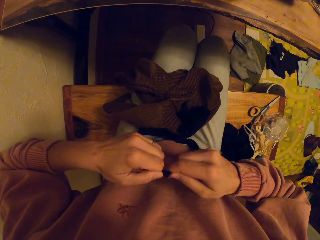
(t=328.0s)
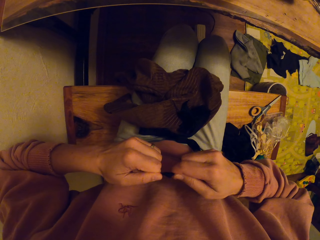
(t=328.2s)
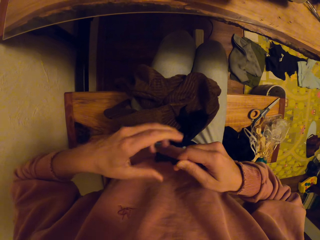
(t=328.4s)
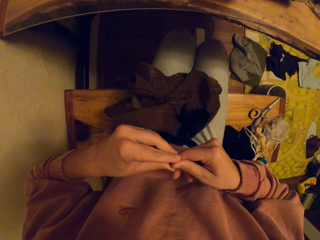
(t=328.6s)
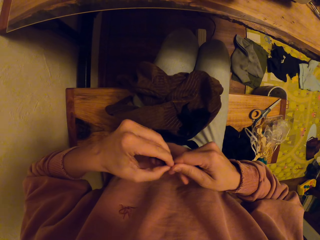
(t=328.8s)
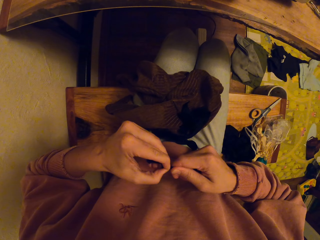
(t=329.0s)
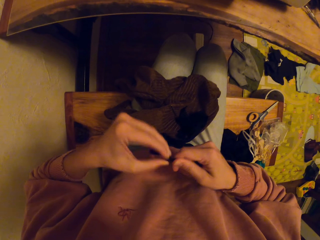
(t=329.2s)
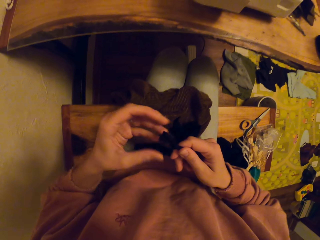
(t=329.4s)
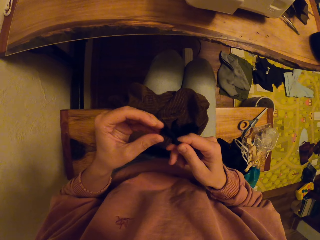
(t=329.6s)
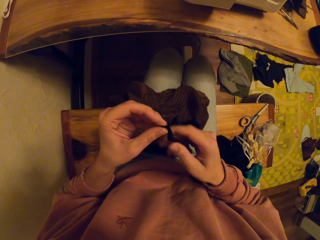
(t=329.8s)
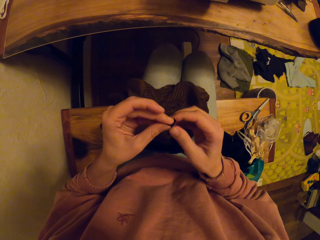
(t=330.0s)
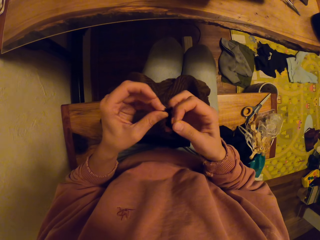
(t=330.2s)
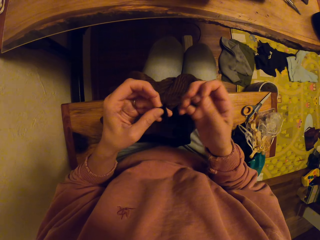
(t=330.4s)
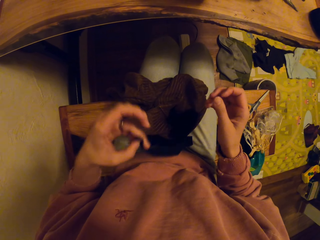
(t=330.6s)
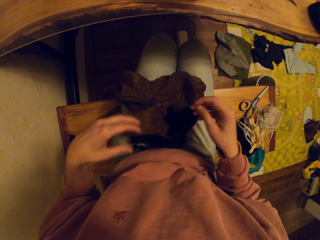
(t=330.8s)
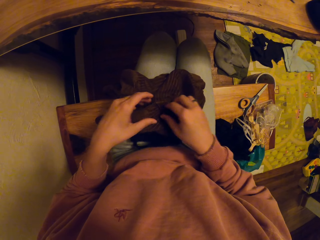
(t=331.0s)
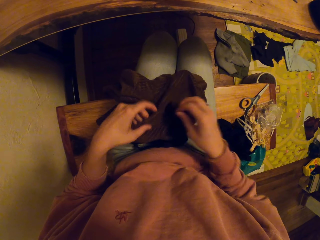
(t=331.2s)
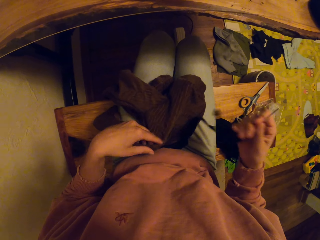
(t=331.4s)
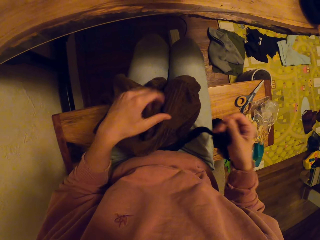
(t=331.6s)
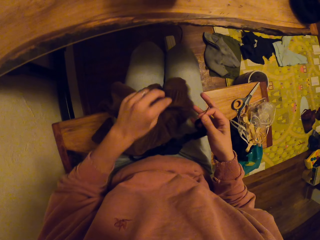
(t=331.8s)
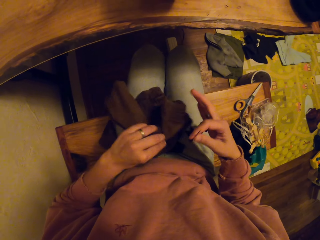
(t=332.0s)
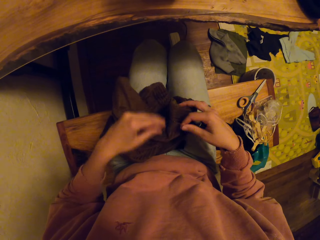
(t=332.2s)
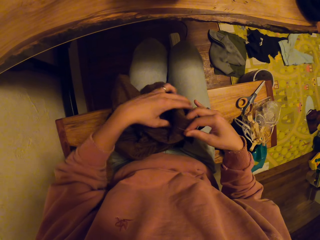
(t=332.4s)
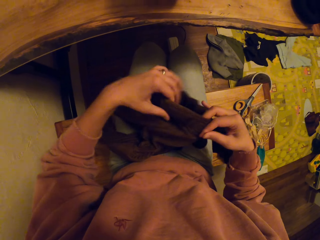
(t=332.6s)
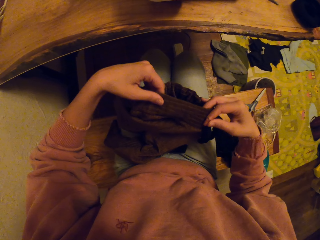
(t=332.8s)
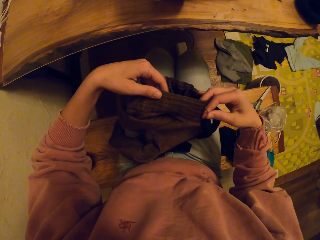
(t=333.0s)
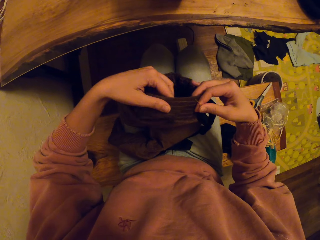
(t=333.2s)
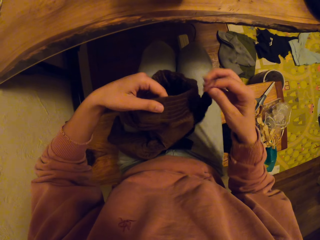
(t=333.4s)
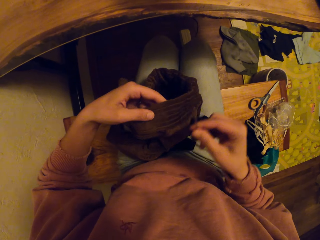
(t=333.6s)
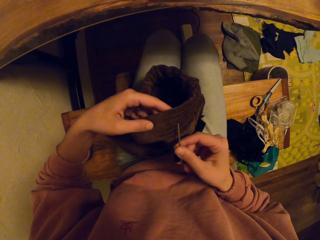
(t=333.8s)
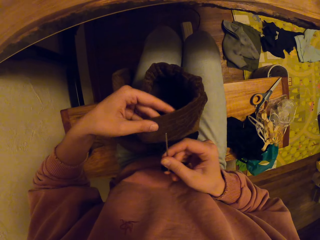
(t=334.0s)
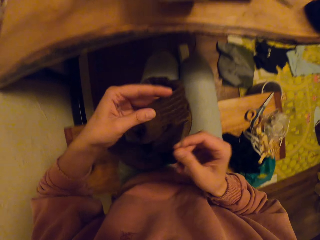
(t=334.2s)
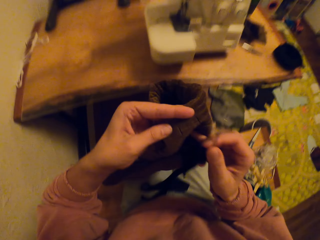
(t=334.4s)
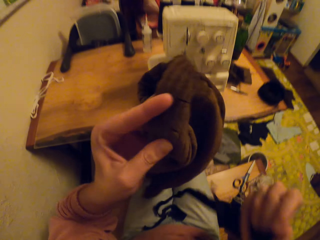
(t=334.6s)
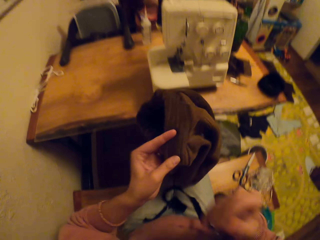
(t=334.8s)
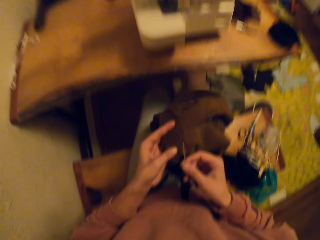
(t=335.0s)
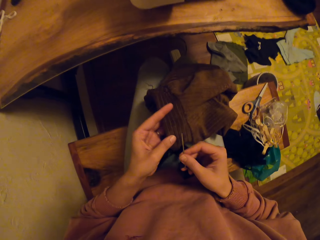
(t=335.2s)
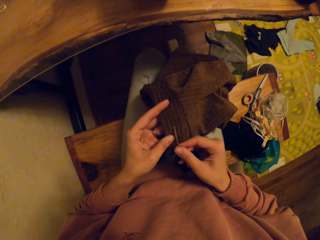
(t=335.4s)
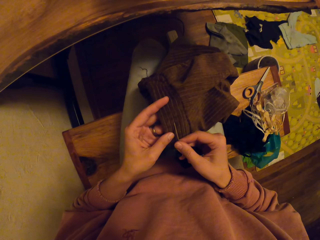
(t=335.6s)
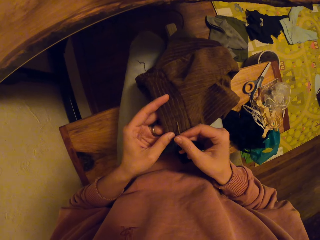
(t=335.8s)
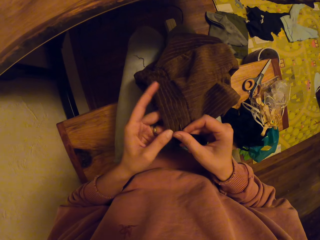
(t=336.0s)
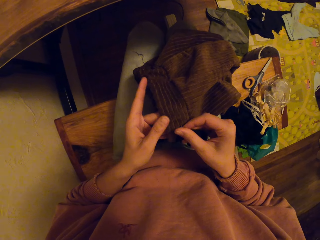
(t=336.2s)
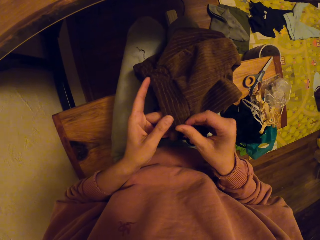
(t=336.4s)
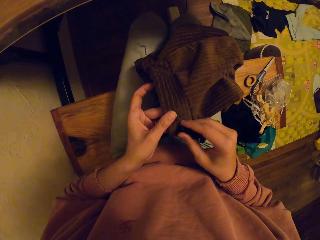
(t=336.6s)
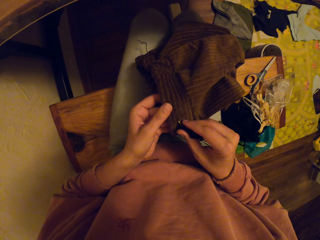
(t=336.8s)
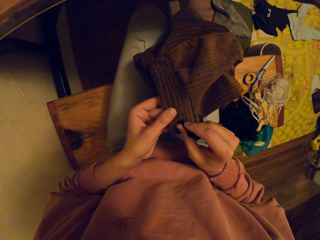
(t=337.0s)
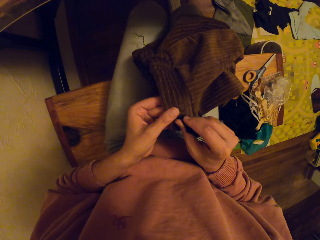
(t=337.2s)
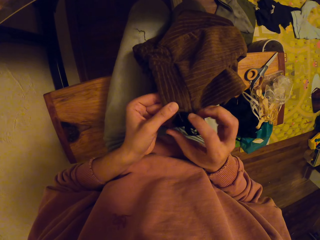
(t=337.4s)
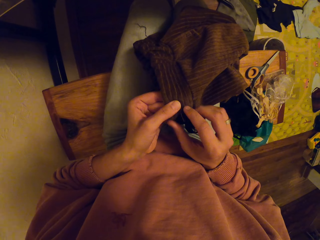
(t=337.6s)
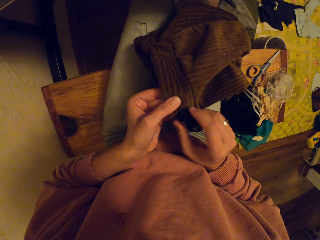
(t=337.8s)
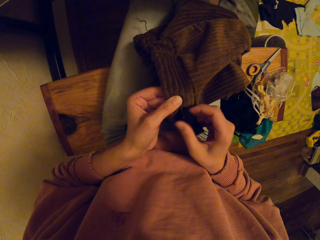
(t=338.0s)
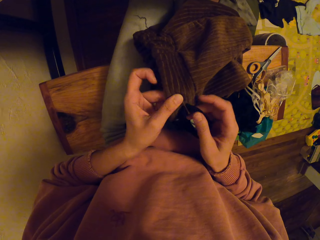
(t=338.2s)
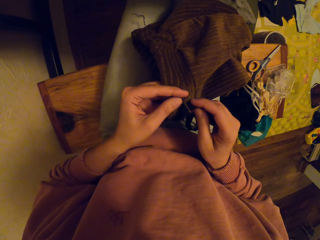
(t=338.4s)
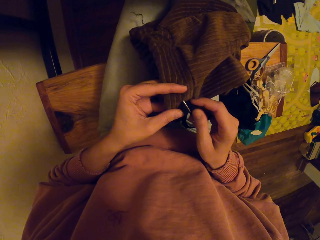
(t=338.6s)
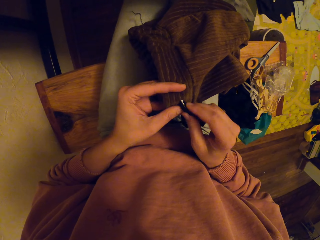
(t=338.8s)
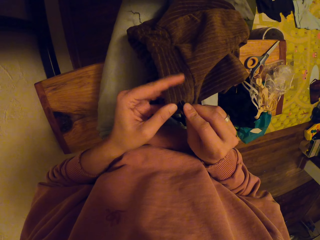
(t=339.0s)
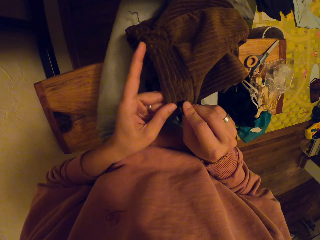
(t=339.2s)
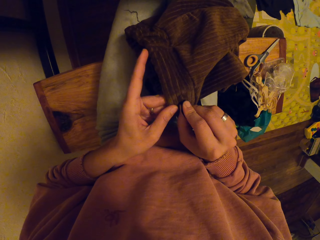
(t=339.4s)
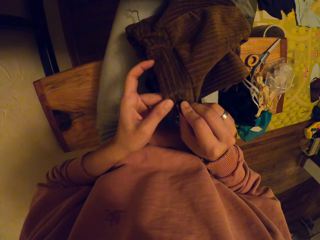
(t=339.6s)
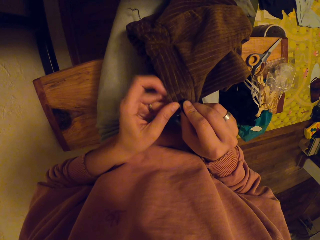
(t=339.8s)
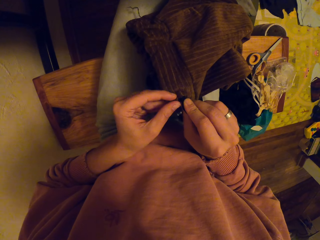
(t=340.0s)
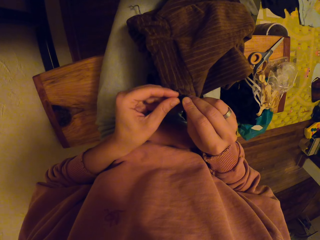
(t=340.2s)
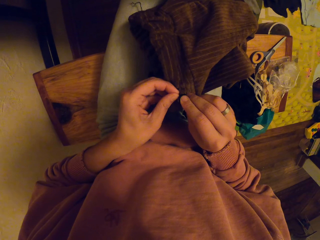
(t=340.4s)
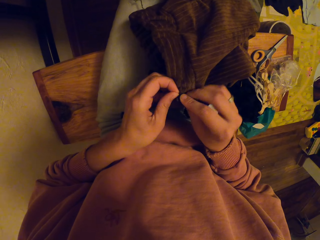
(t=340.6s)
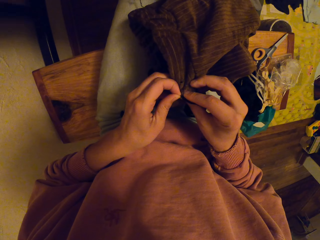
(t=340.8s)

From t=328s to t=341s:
The camera wearer picks up the trouser. They sew the cloth with a needle through the trouser.

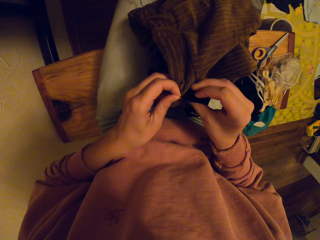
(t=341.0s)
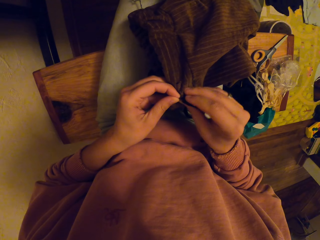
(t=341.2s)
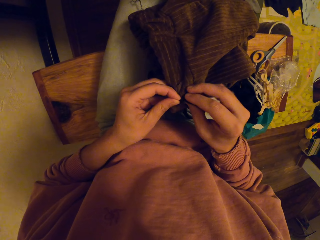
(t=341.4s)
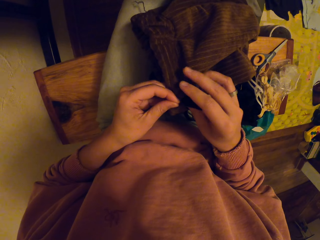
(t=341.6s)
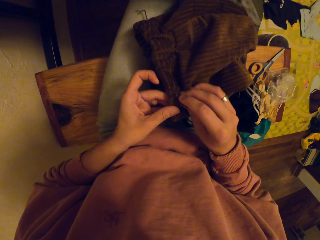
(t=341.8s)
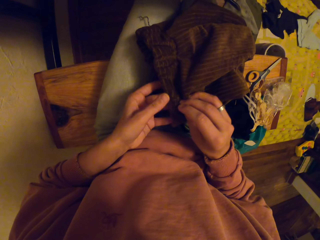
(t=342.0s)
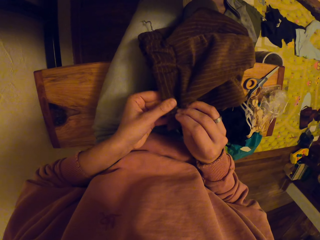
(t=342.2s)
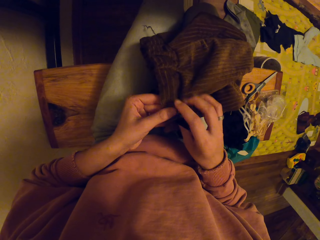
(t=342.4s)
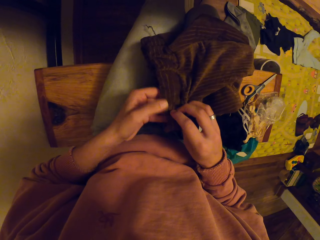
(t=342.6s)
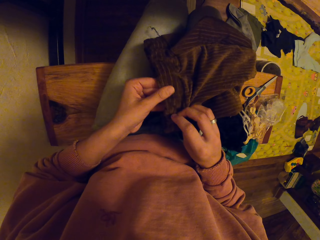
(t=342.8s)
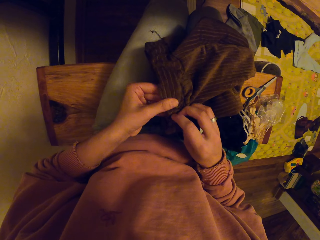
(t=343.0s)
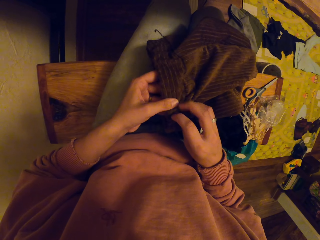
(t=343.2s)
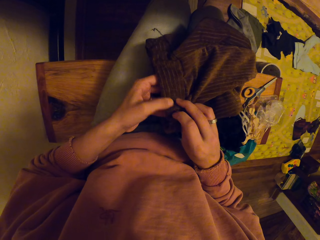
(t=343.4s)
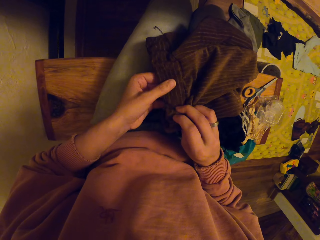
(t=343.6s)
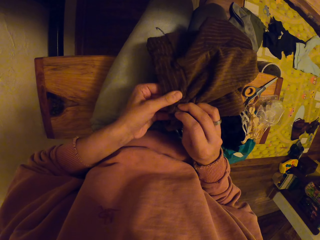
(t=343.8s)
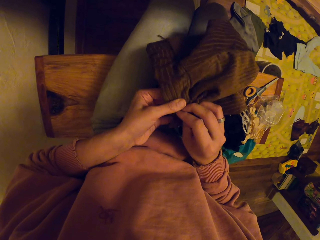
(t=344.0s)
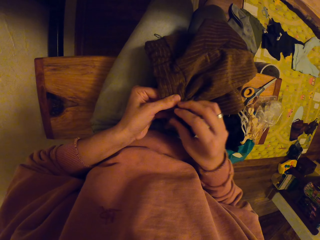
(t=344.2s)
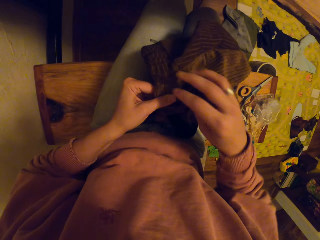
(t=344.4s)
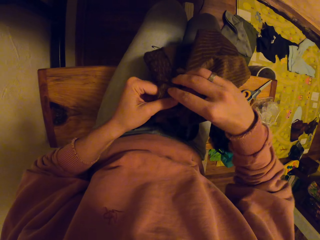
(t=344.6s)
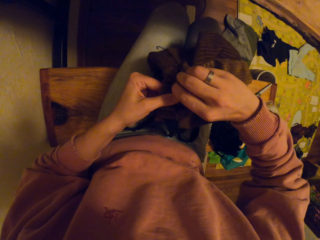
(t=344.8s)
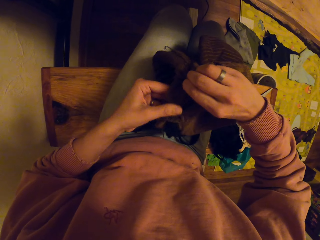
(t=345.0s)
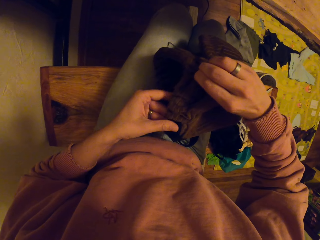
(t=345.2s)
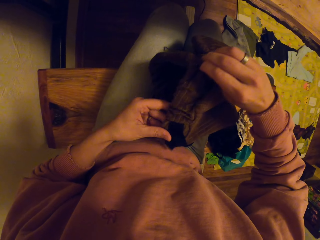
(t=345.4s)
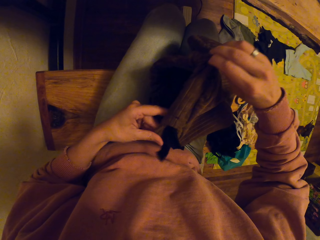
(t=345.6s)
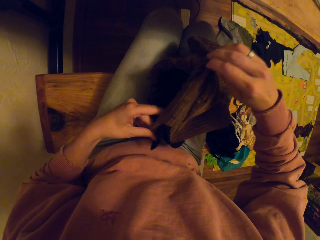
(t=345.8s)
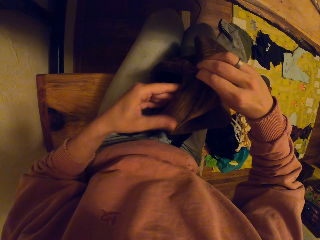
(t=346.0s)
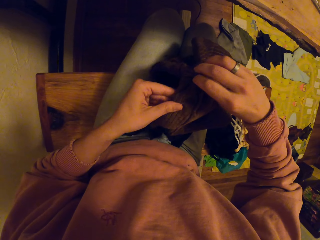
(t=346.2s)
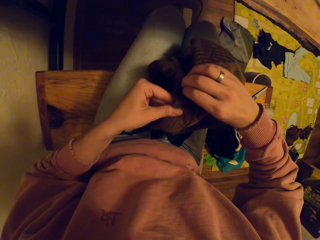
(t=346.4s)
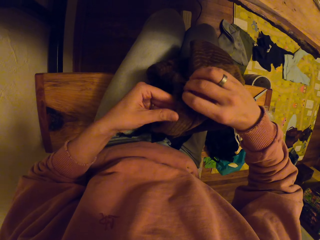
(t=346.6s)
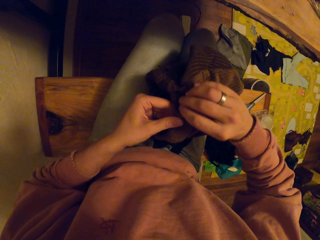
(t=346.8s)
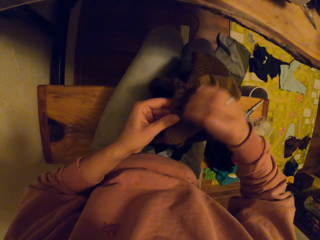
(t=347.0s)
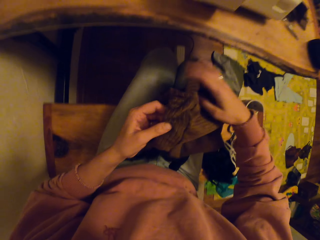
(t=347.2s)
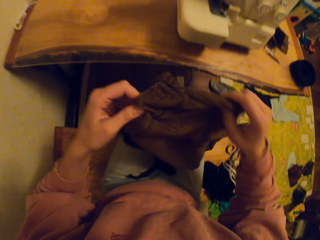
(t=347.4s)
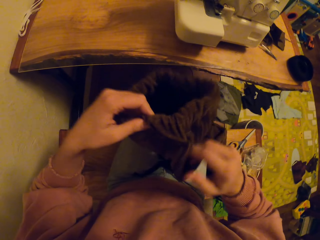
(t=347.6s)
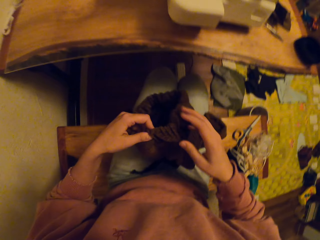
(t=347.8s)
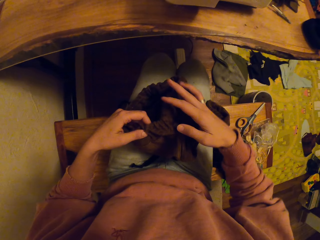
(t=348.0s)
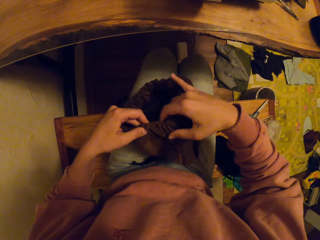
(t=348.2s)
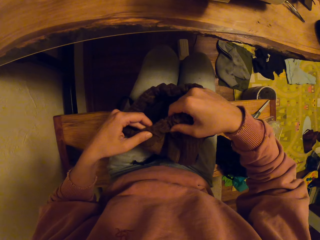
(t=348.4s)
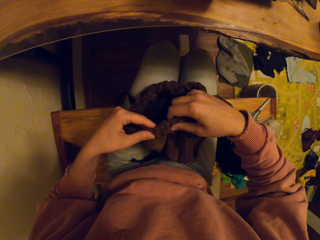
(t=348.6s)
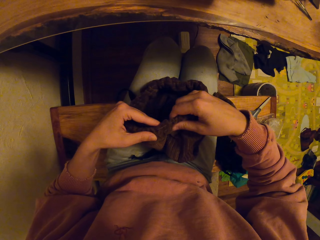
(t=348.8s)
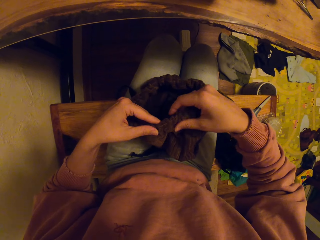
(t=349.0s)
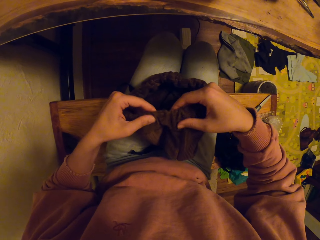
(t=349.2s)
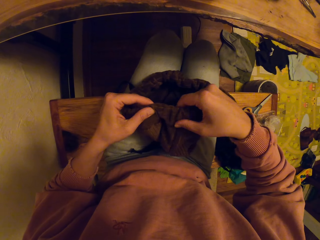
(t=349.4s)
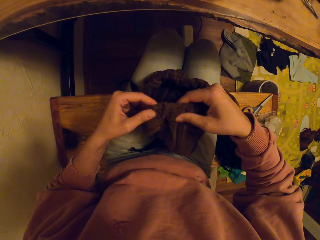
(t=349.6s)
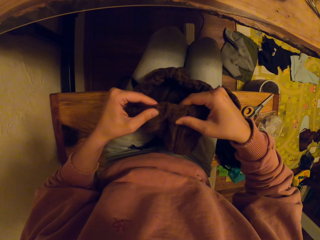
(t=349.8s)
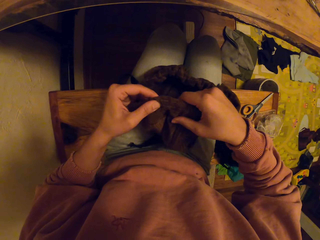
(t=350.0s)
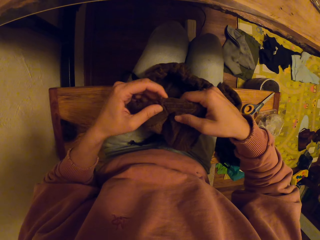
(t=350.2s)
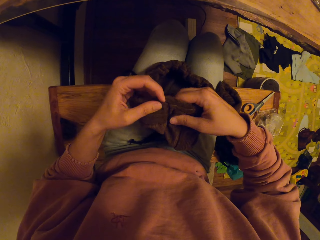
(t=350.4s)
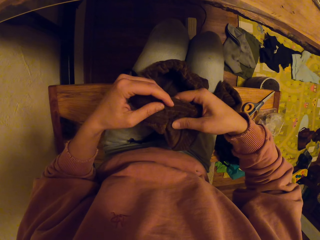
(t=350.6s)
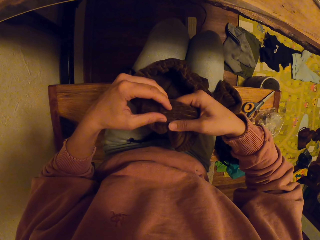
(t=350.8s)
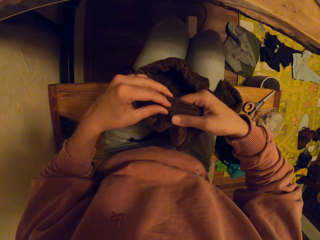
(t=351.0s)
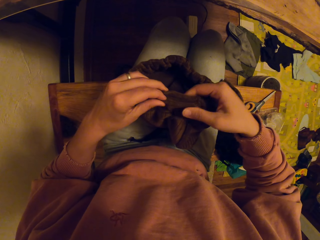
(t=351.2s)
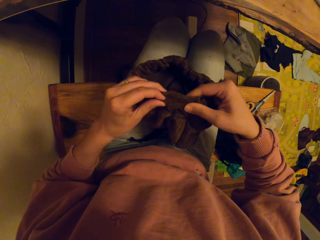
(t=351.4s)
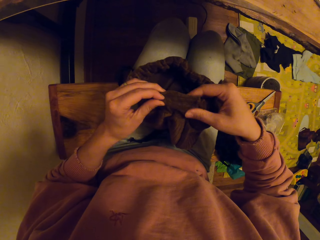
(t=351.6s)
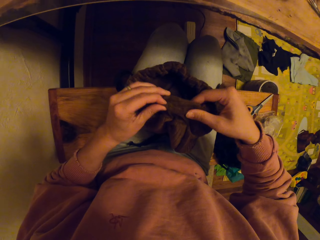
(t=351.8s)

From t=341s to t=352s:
The camera wearer stitches the cloth string through the trouser. They lift the cloth up.
